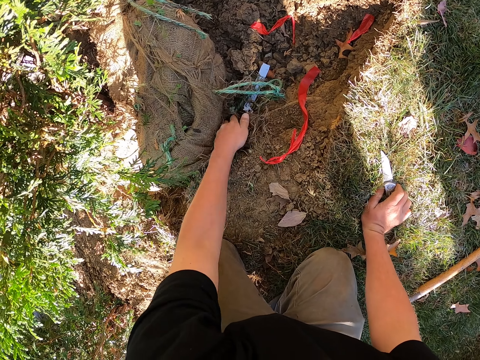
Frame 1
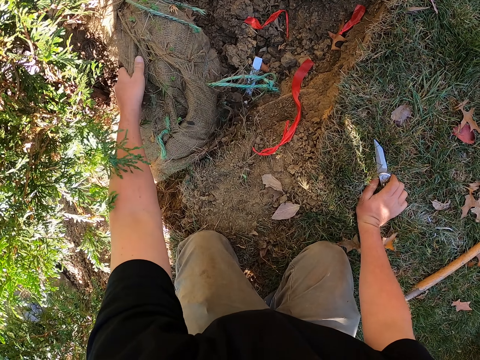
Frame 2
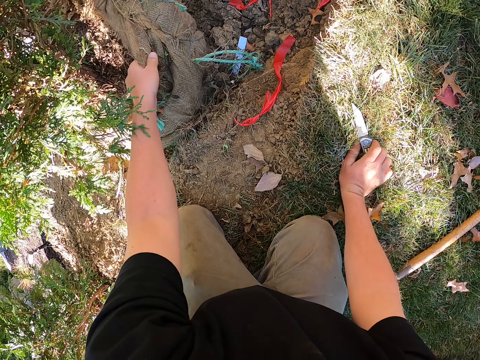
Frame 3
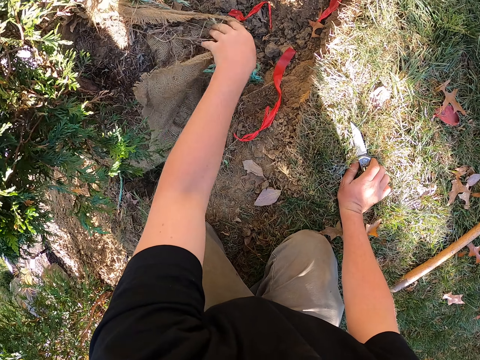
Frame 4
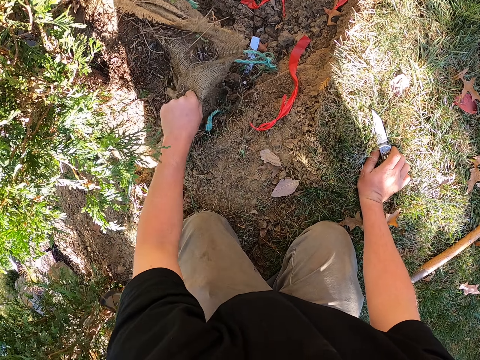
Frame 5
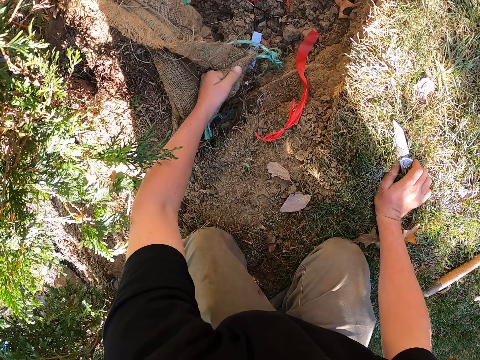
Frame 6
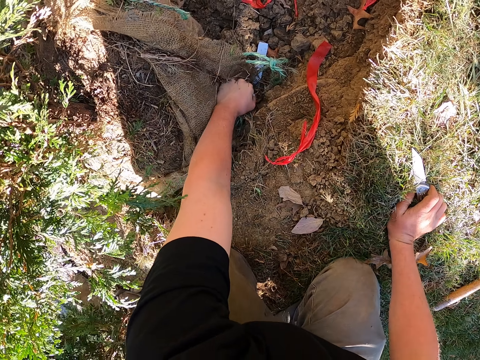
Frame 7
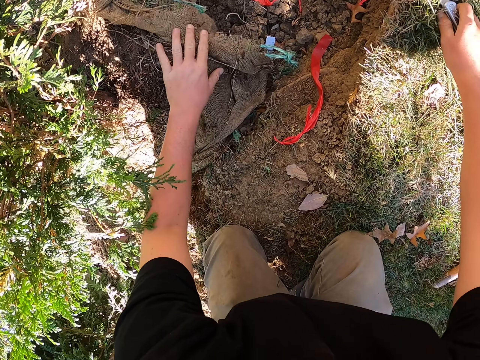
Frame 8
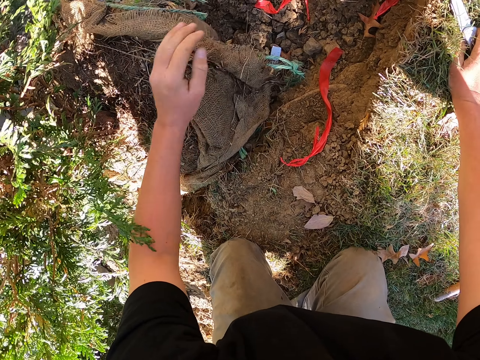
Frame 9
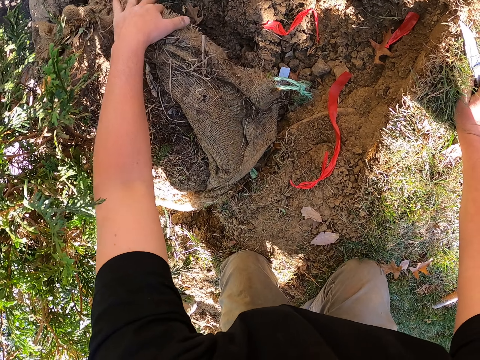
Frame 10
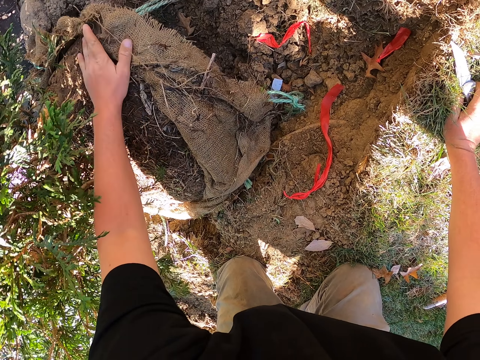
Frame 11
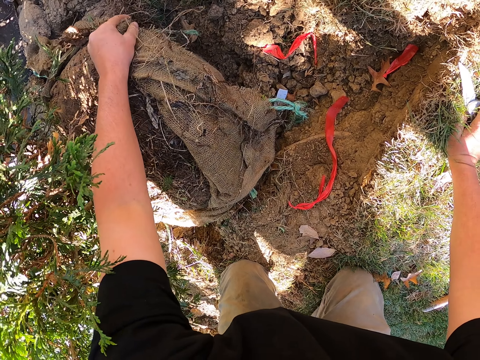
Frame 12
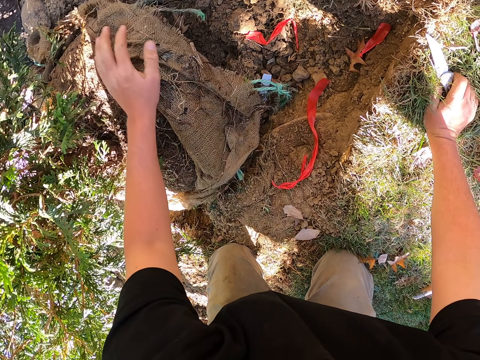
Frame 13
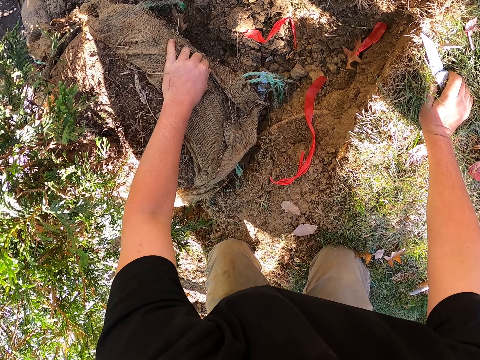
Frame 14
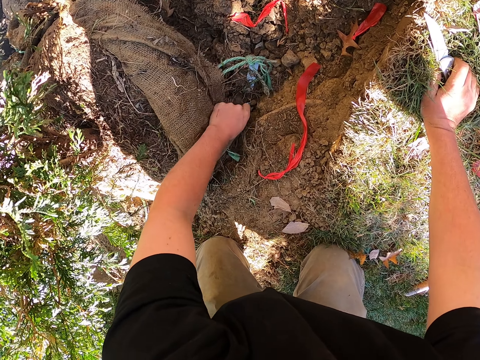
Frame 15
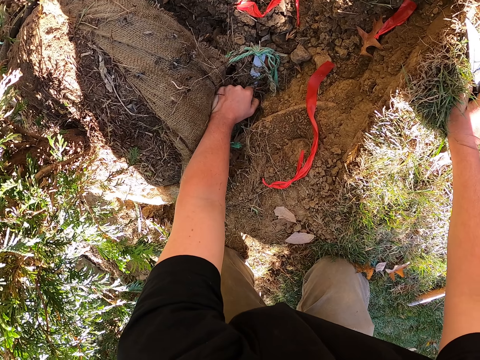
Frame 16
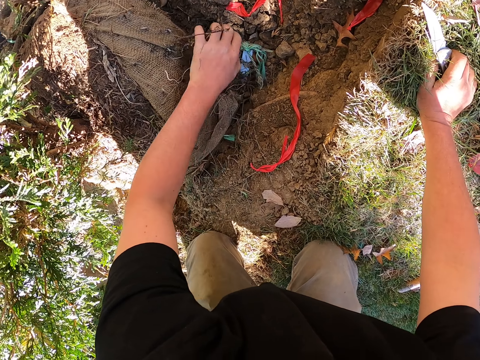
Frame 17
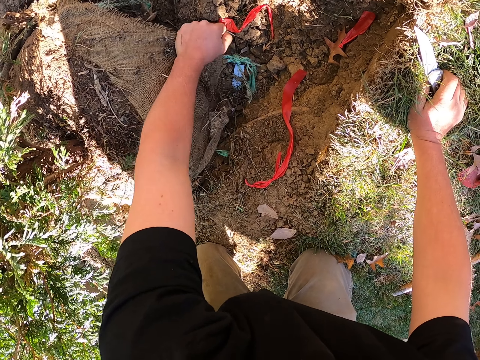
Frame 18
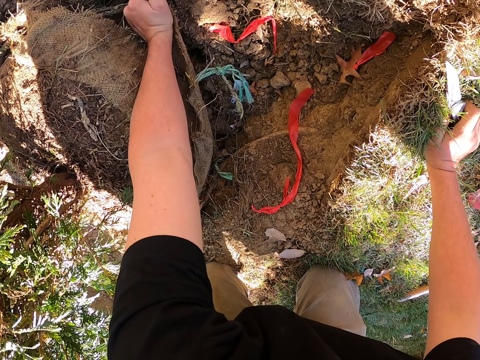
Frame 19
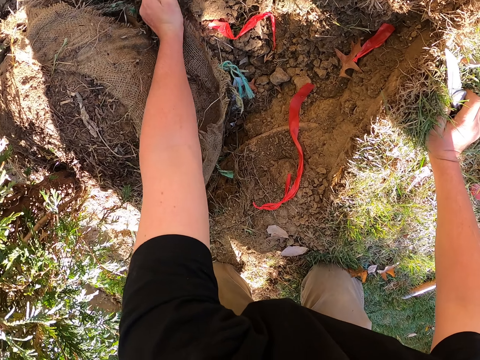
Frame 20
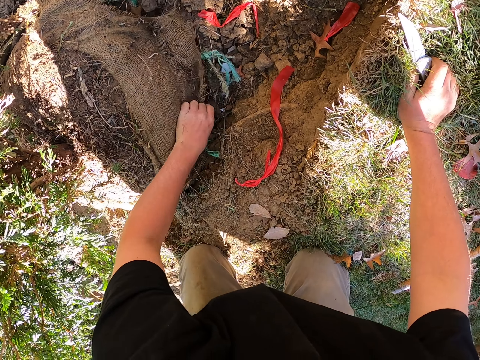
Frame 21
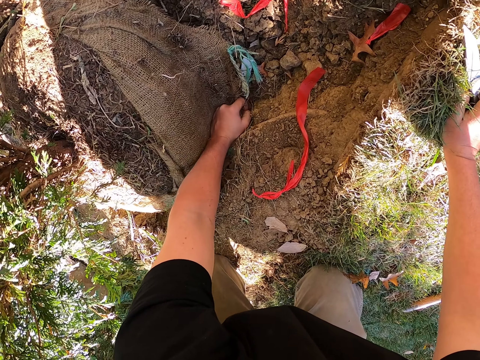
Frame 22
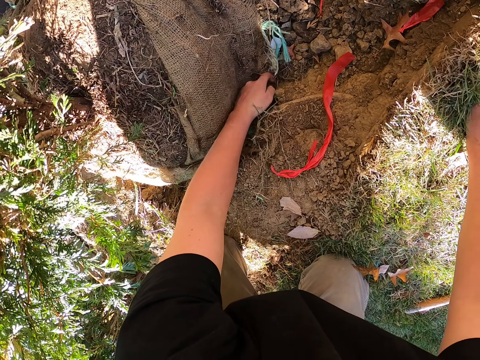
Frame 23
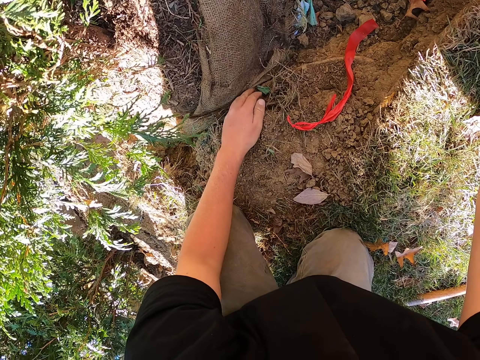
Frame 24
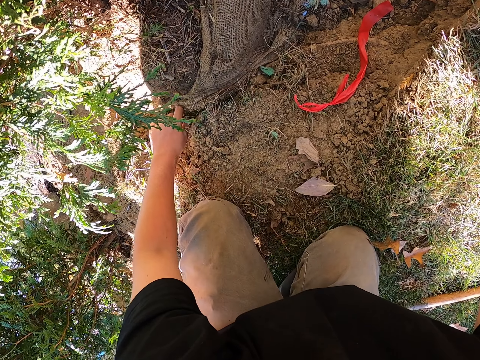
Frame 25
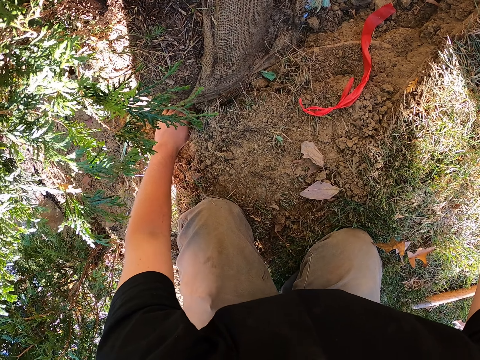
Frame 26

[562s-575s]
The camera wearer pulls a sack. They pull the sack again. They press the sack on the ground. They reposition the knife. They align the sack.

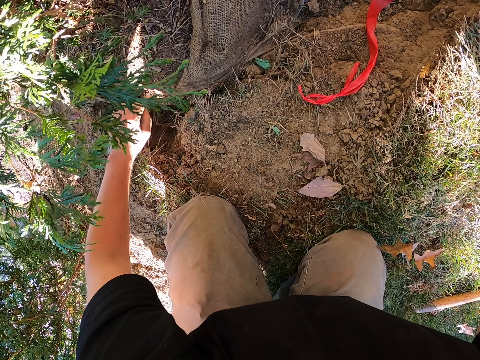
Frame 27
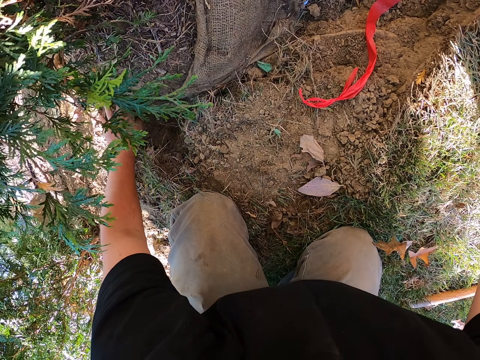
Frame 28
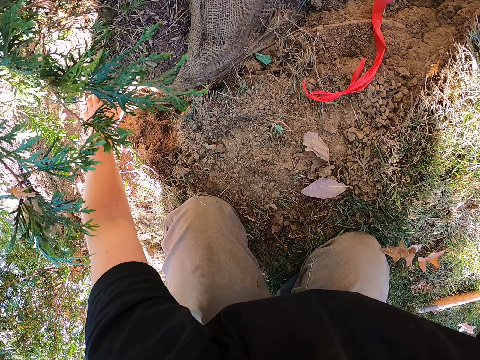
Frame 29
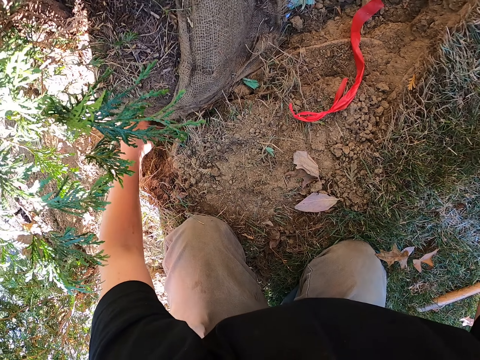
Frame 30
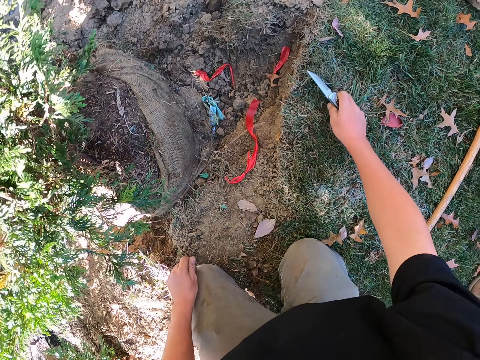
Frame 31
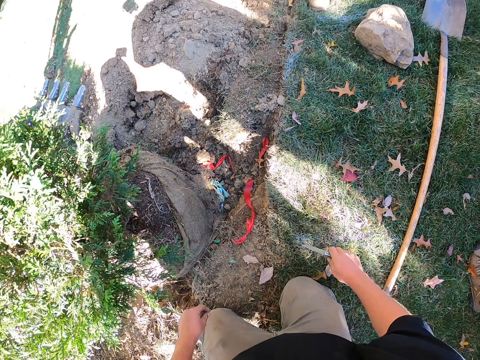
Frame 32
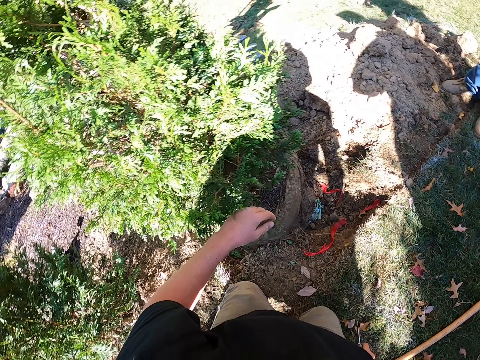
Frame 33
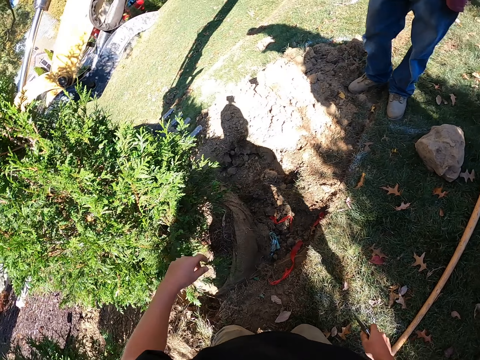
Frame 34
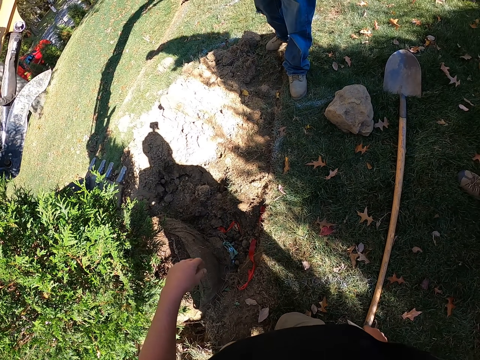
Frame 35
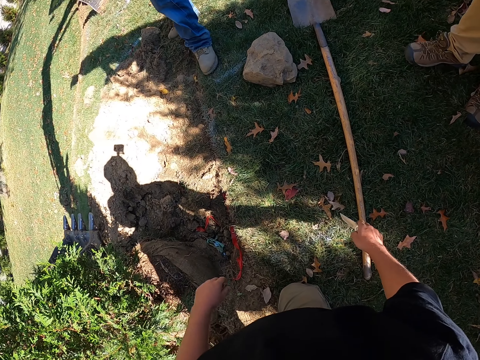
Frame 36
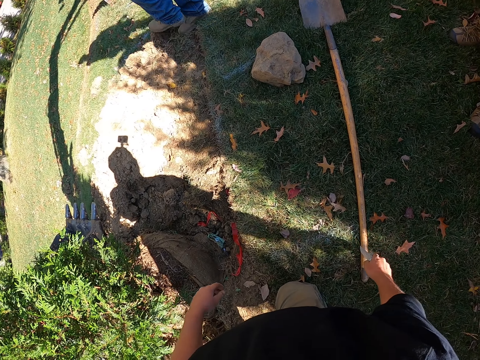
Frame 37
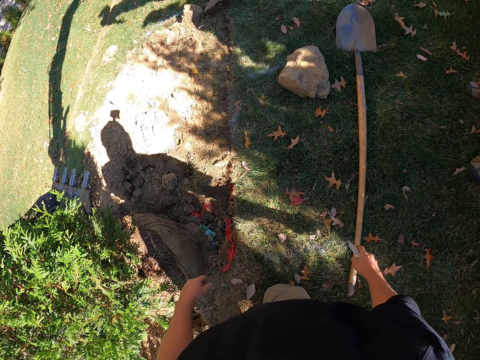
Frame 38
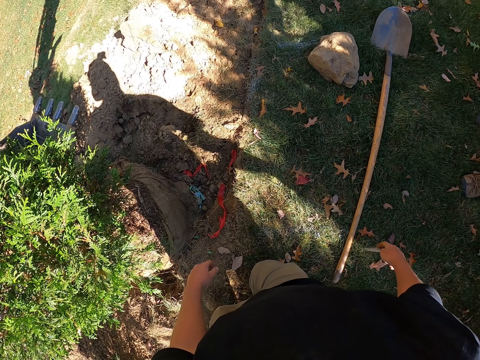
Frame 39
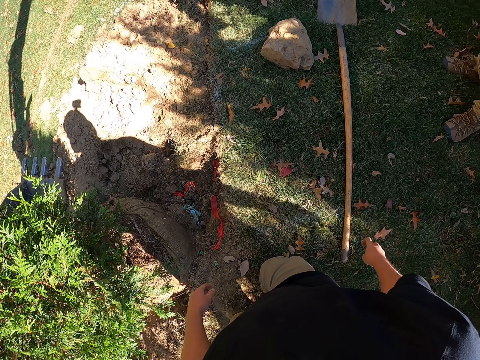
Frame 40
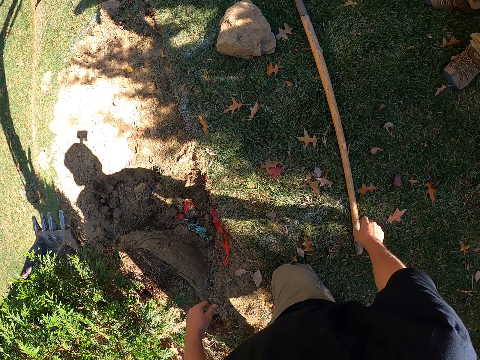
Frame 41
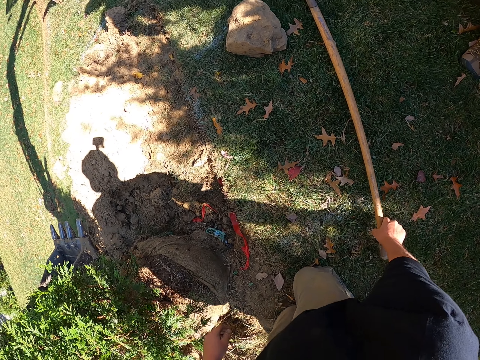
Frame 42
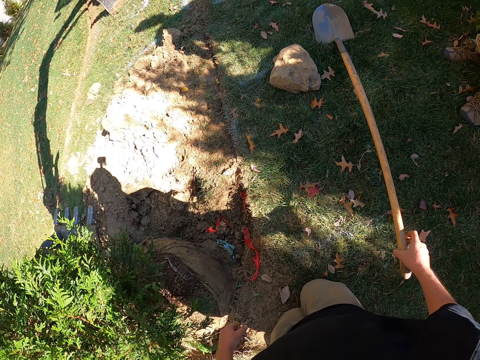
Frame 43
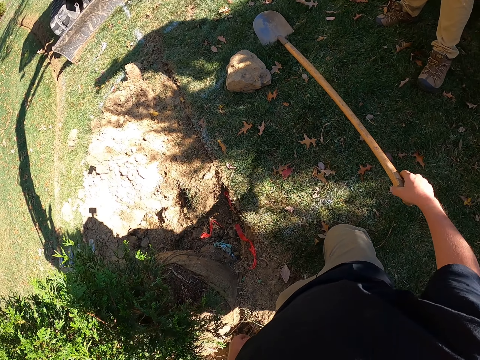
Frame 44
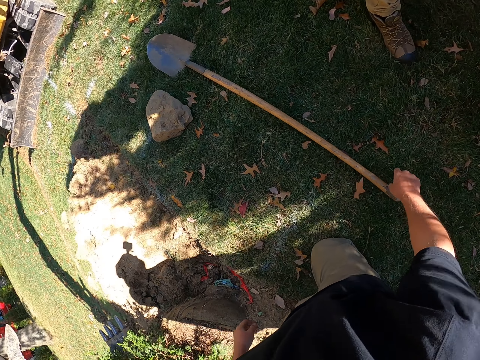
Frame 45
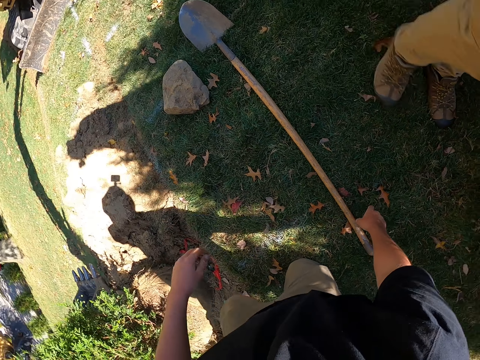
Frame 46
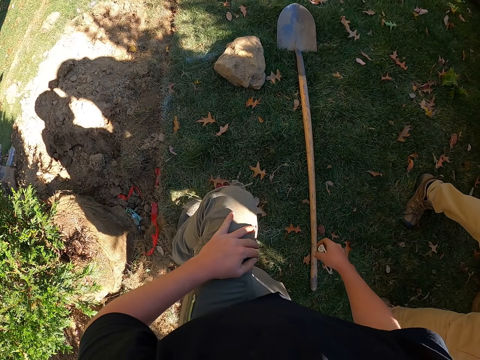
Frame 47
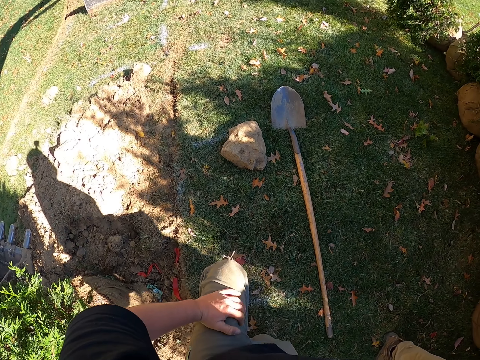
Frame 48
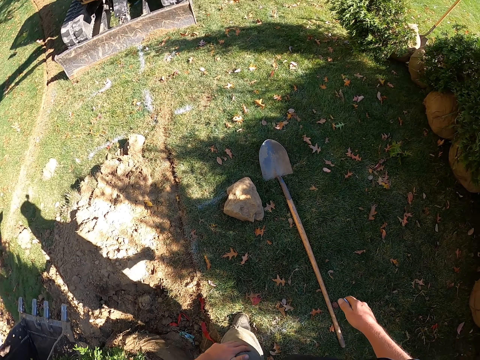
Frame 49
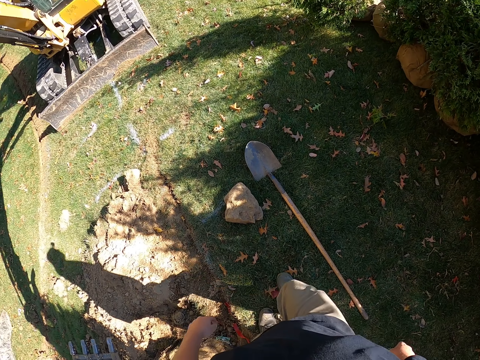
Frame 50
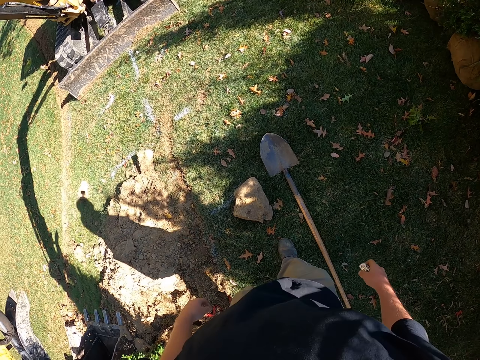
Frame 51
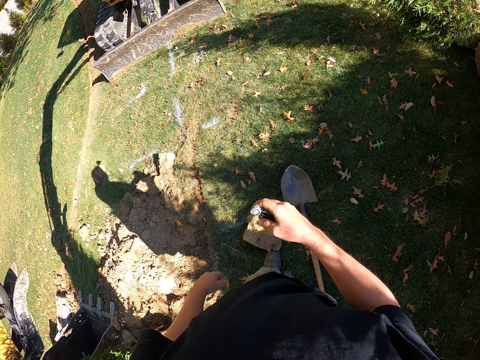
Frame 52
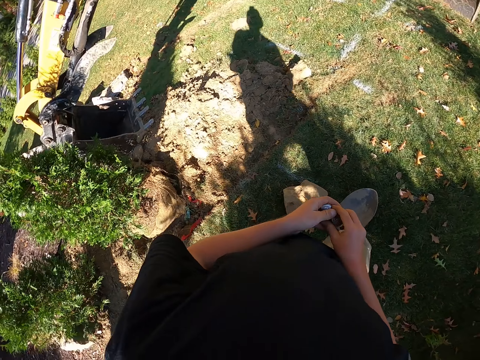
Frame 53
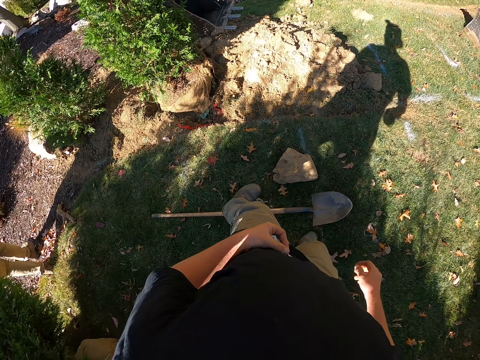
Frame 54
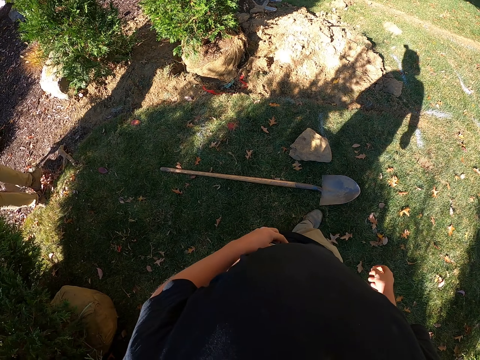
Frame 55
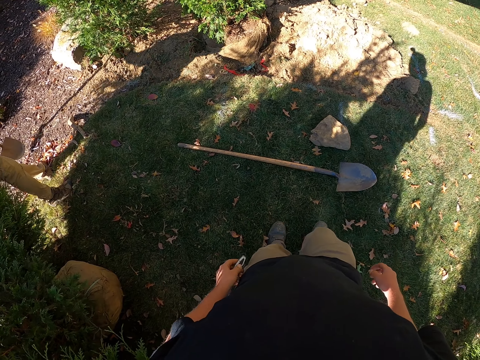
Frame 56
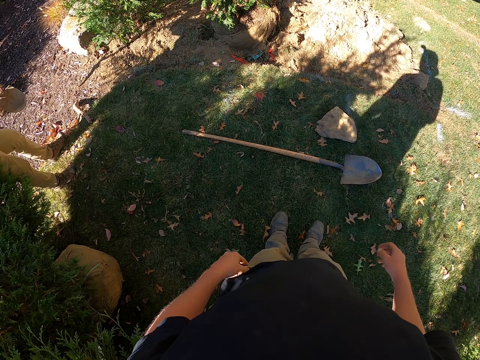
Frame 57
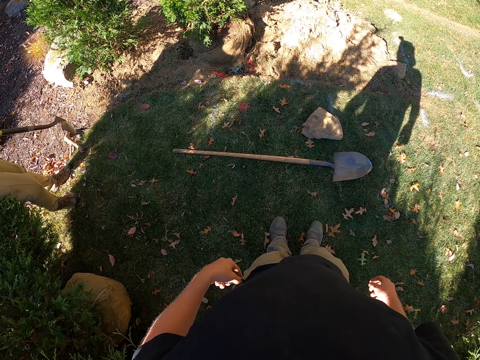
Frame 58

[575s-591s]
The camera wearer folds back the sack. They lift the knife. They touch a plant. They kneel. They pick up a shovel. They drop the shovel. They stand up. They walk around. They take the knife. They pass the pen knife to the left hand.
